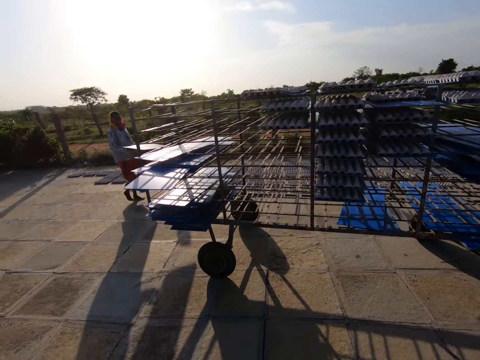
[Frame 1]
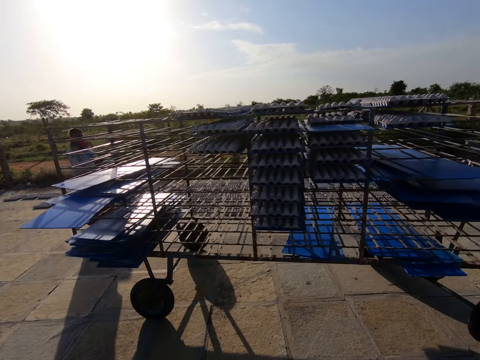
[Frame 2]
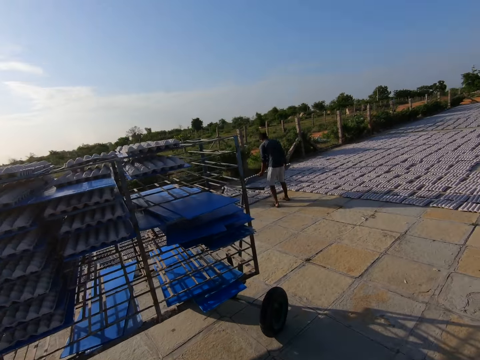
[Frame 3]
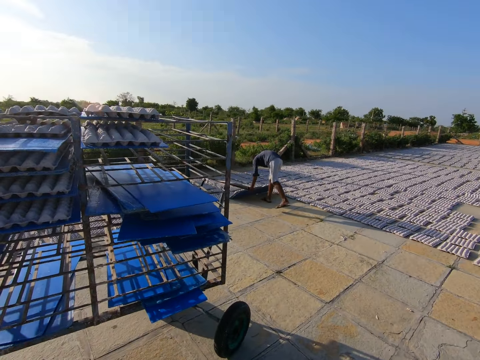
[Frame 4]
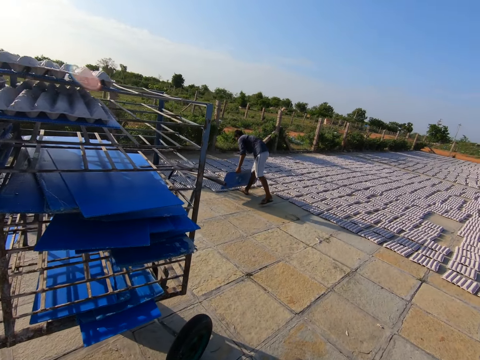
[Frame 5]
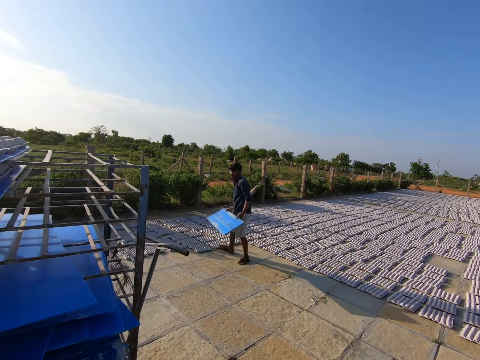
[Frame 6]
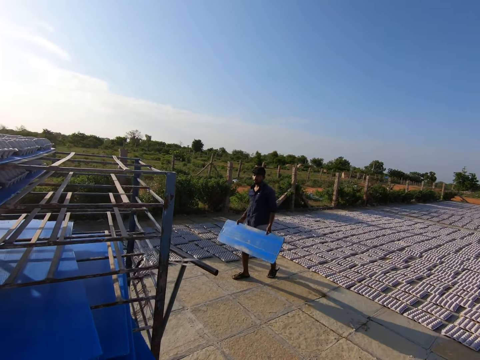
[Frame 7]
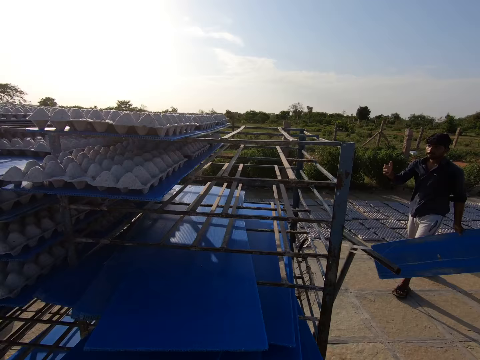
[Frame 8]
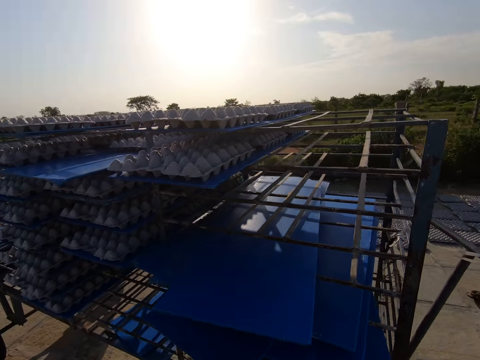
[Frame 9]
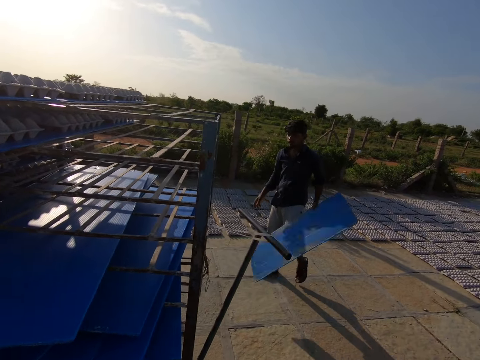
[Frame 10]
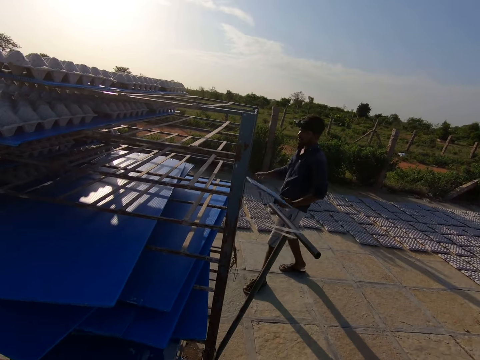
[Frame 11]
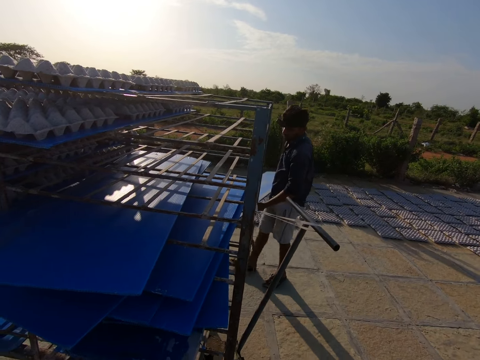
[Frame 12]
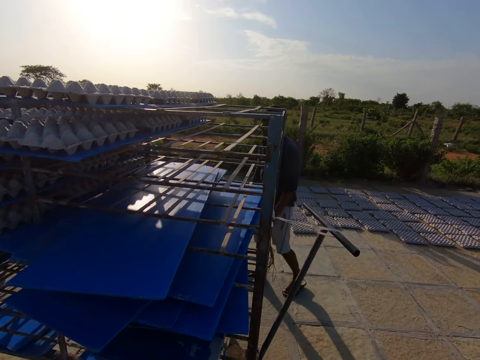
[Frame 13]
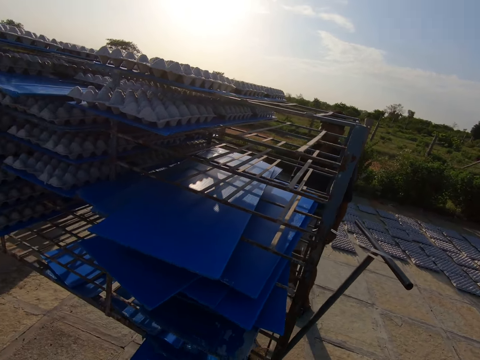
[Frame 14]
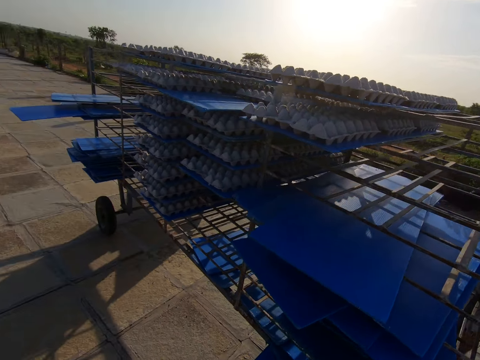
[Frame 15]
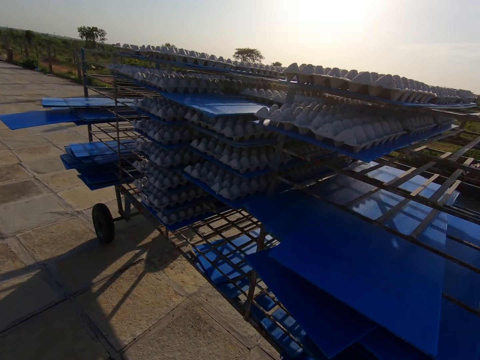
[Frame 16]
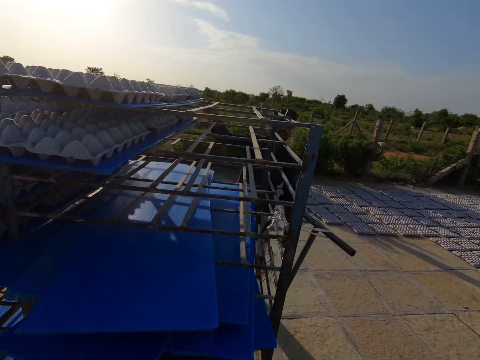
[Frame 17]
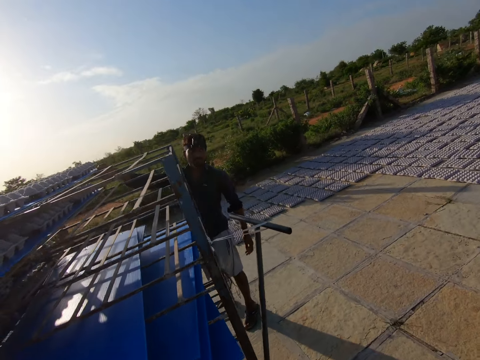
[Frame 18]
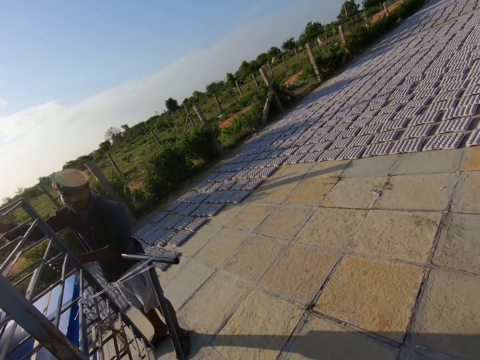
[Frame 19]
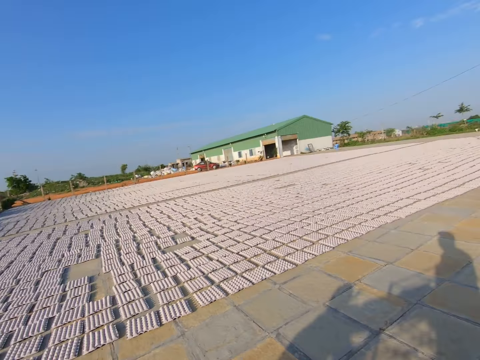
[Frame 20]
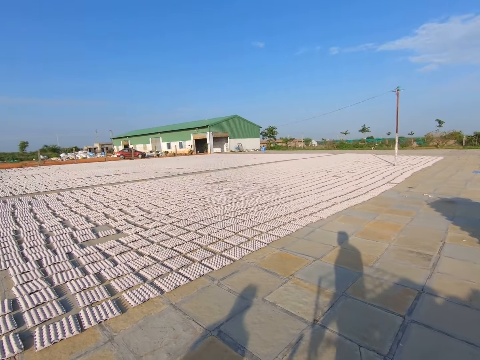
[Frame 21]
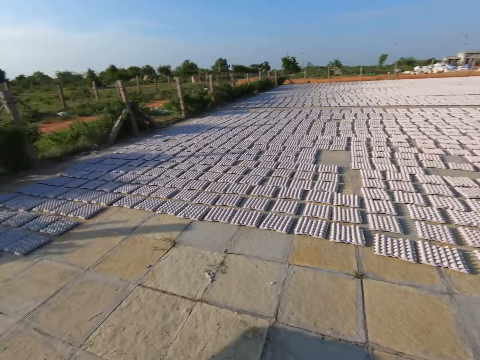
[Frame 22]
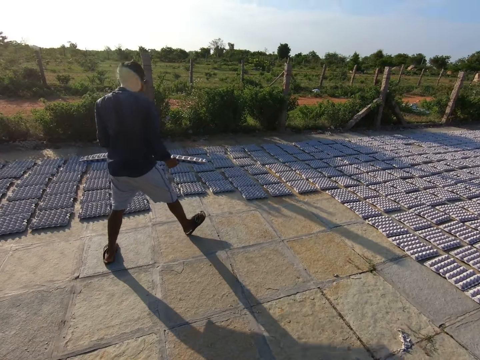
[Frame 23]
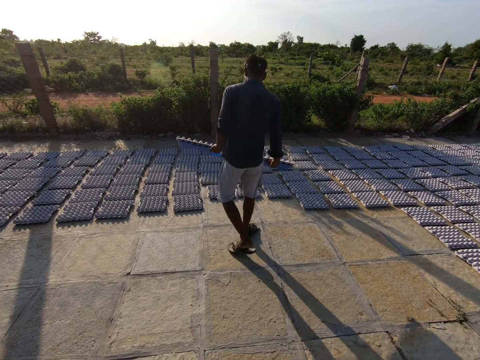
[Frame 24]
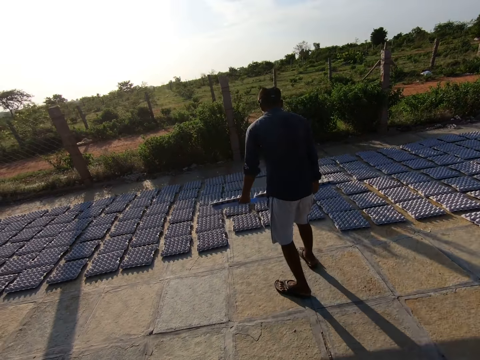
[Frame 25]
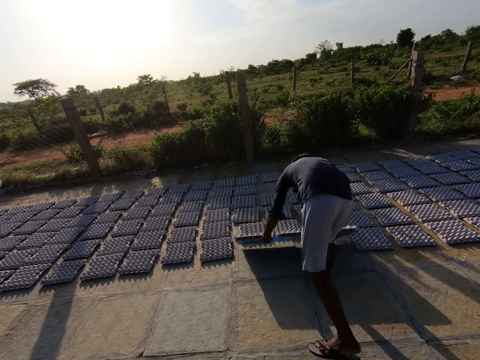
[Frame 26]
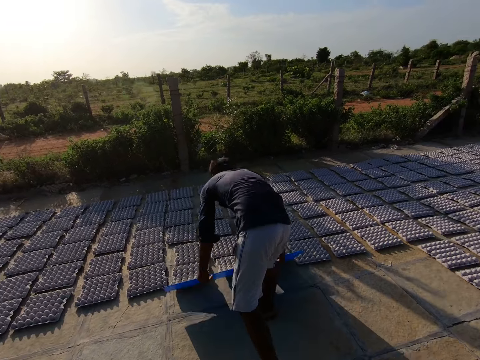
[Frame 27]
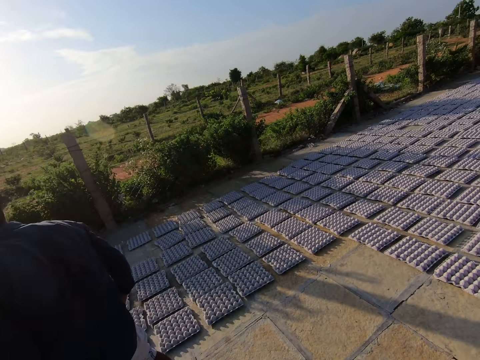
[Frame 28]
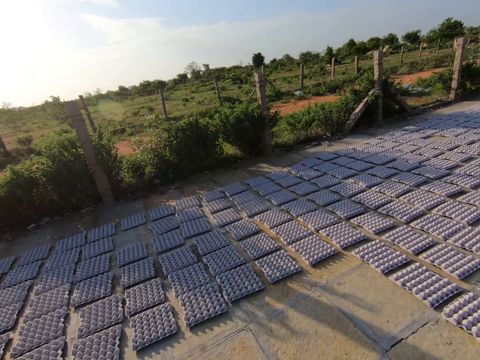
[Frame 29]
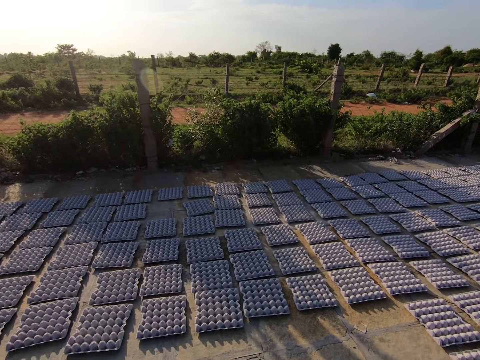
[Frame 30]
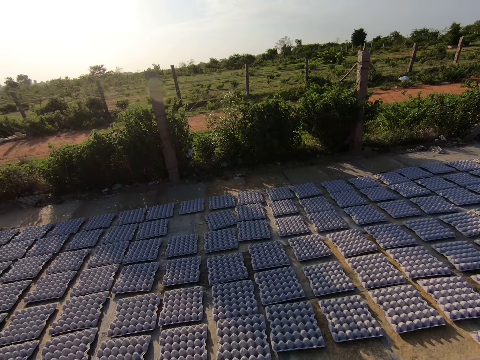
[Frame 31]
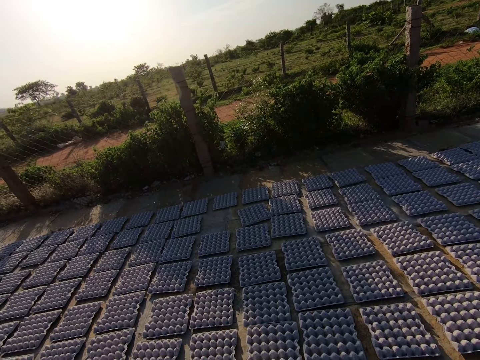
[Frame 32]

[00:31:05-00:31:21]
A man carries an egg tray with both hands. The man drops egg crates on the floor with the egg tray in both hands. The man holds the egg tray with his left hand. The man passes the egg tray to his right hand. The man converses with the camera wearer. The man carries the egg tray with both hands. The man drops the egg crates on the floor with the egg tray in both hands.

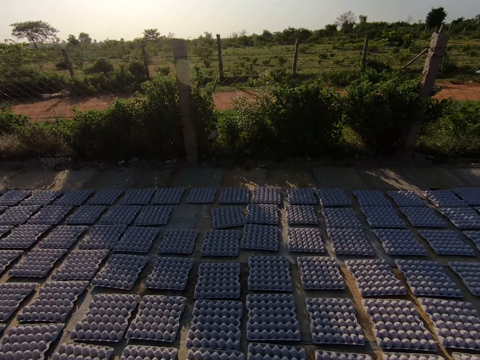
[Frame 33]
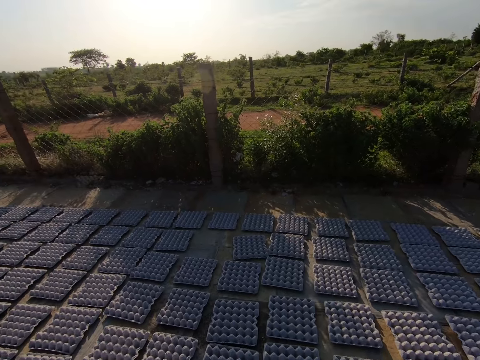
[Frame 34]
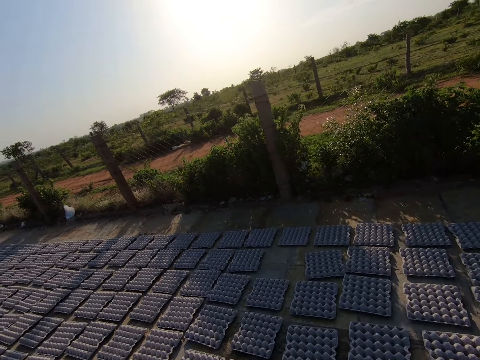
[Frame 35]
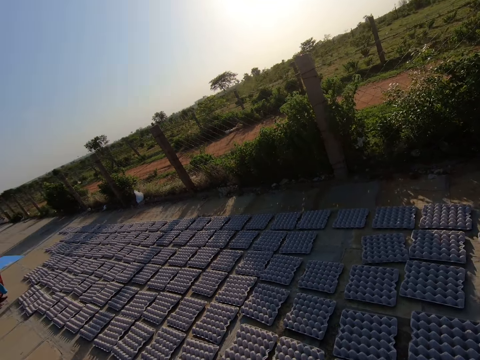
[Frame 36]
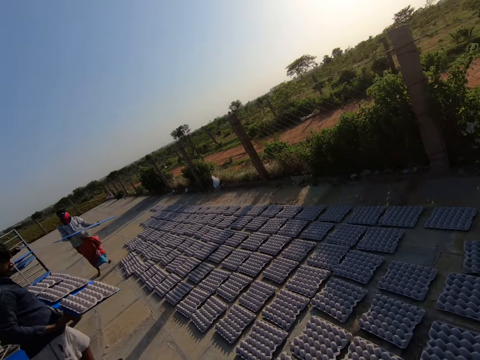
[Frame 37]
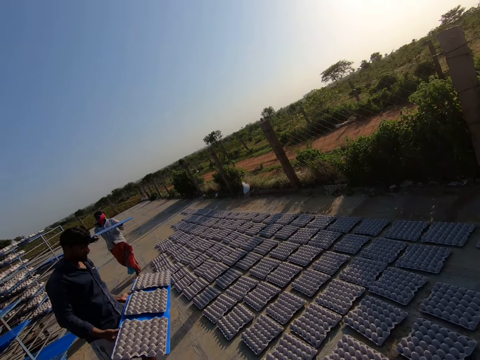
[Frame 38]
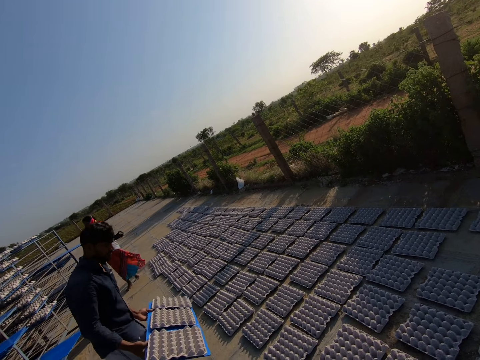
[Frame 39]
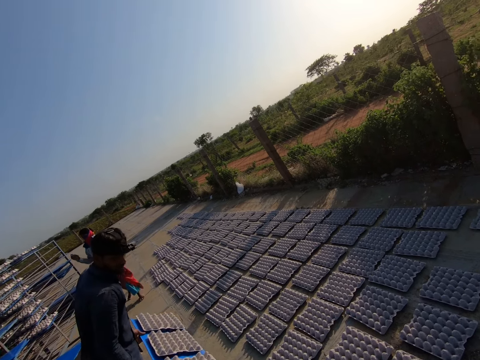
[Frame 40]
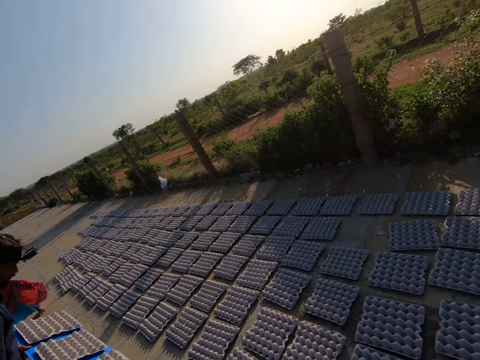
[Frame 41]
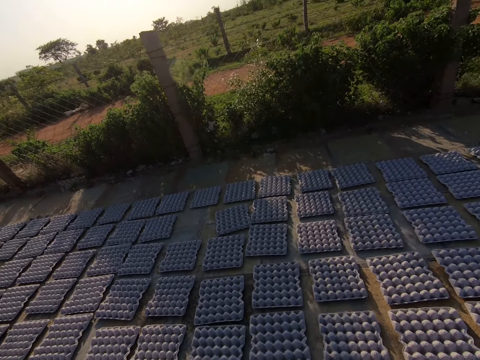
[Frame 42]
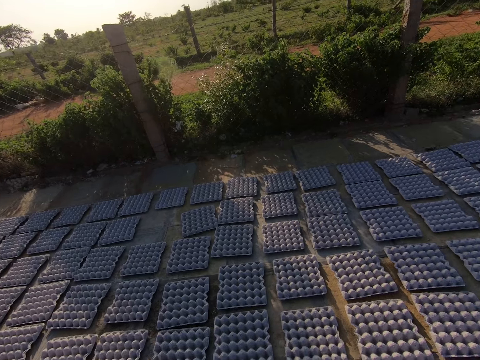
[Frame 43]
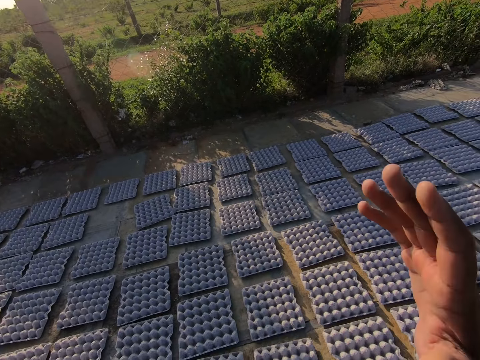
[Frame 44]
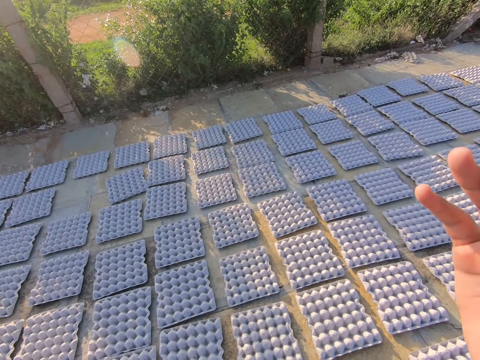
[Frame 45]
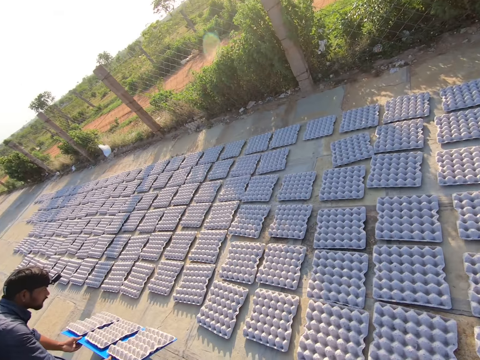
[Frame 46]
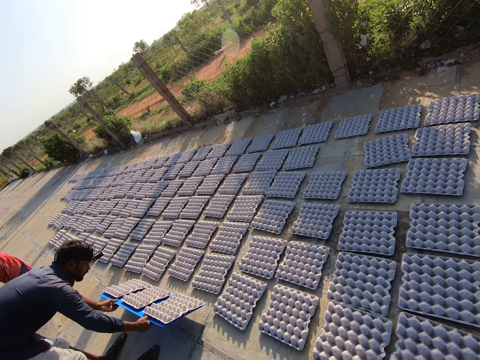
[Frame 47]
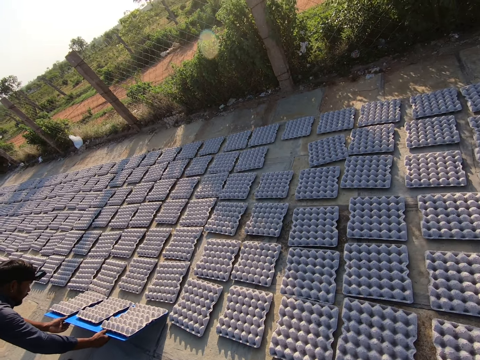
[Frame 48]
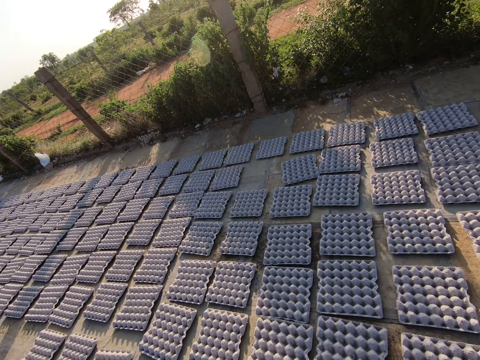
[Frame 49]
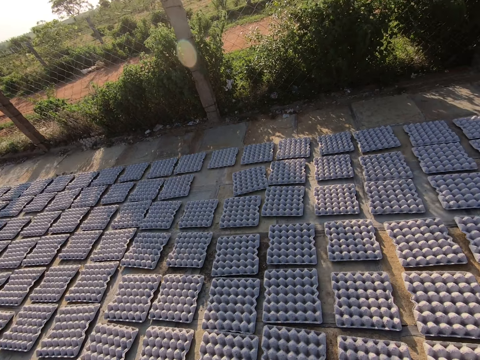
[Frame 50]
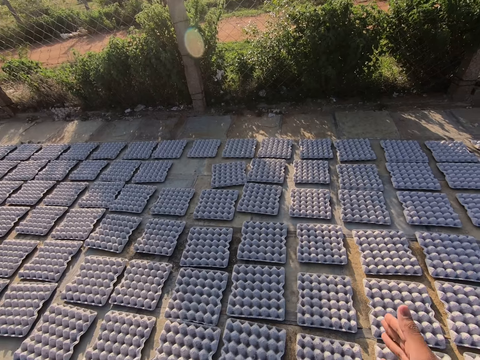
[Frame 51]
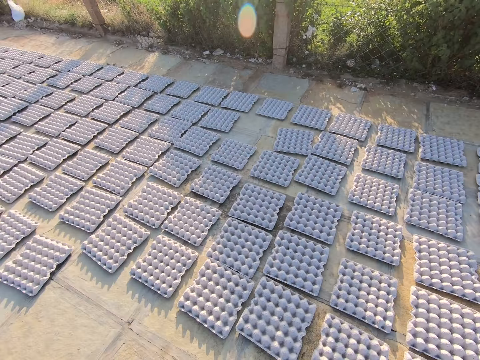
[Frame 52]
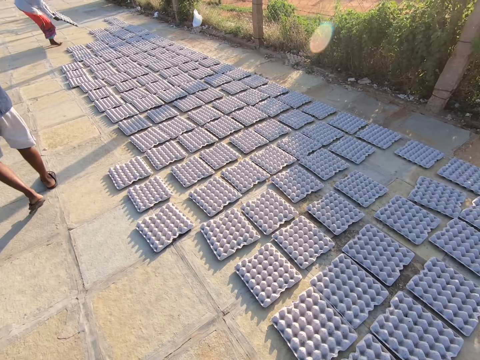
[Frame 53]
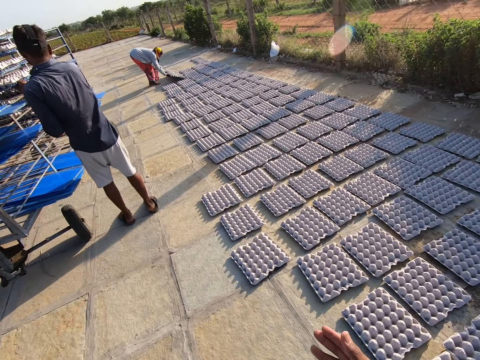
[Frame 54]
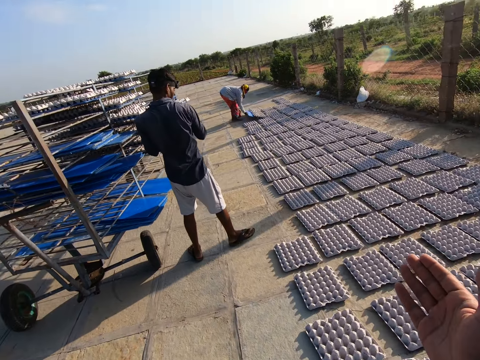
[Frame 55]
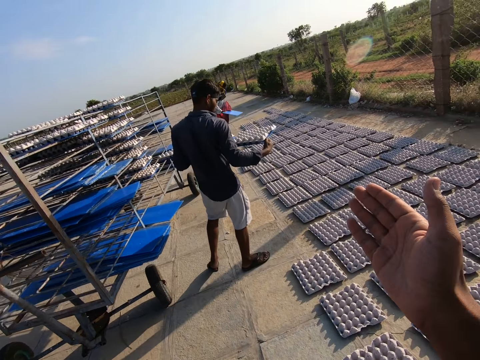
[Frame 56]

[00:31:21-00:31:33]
A woman carries an egg tray with both hands. A man carries an egg tray with both hands. The woman walks towards a rack. The woman holds the rack with her right hand. The camera wearer raises his right hand. The man drops egg crates on the floor with the egg tray in both hands. The camera wearer stretches towards the egg crates on the floor with his right hand. The man carries the egg tray from the rack with both hands. The camera wearer stretches towards the egg crates on the floor with his right hand. The woman drops the egg crates on the floor with the egg tray in both hands.
